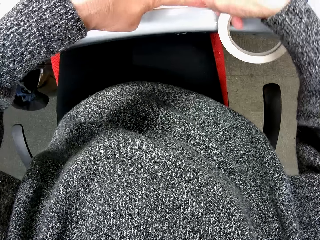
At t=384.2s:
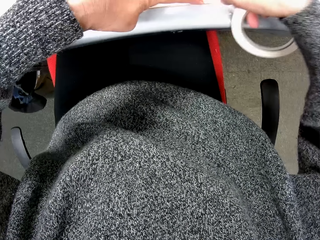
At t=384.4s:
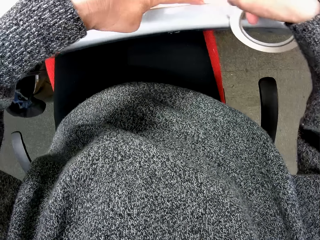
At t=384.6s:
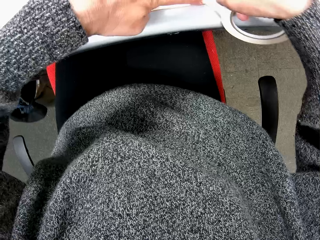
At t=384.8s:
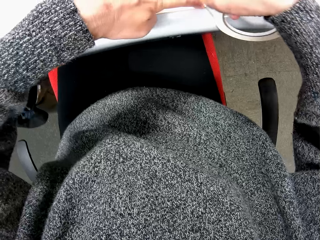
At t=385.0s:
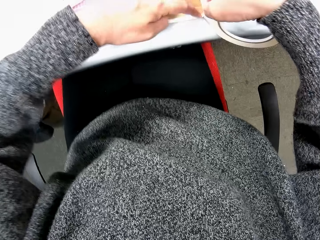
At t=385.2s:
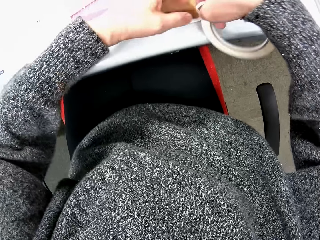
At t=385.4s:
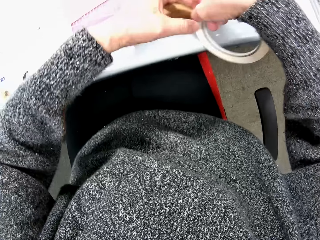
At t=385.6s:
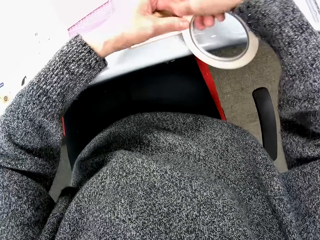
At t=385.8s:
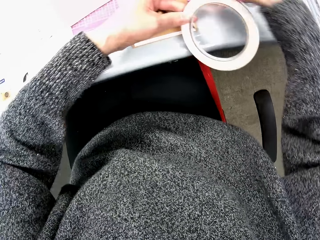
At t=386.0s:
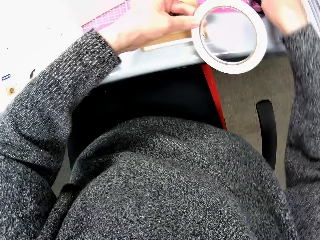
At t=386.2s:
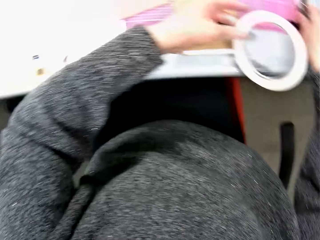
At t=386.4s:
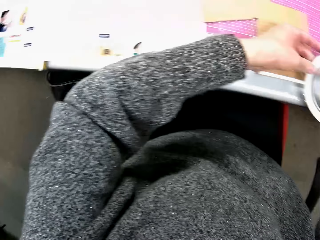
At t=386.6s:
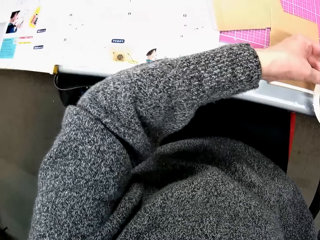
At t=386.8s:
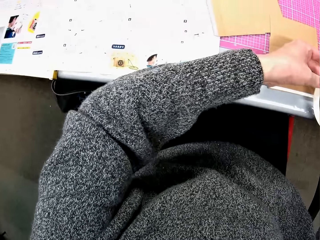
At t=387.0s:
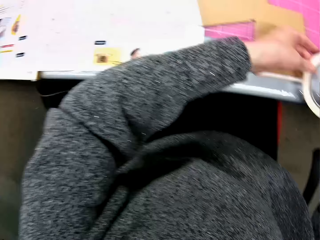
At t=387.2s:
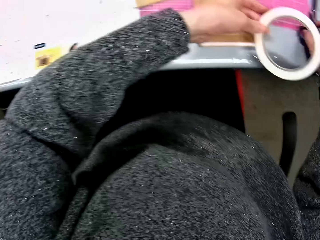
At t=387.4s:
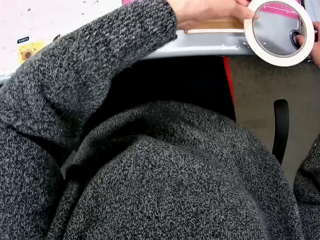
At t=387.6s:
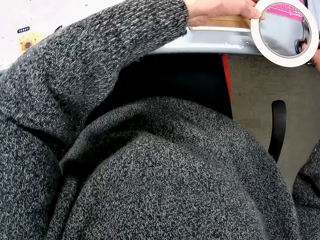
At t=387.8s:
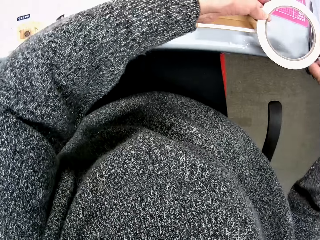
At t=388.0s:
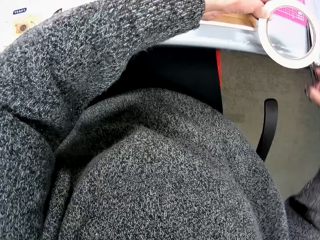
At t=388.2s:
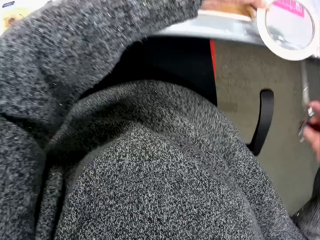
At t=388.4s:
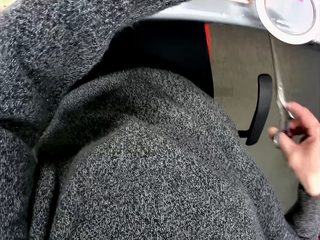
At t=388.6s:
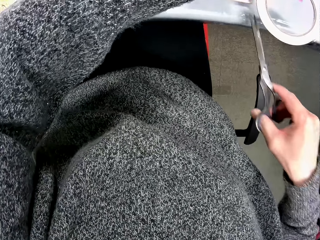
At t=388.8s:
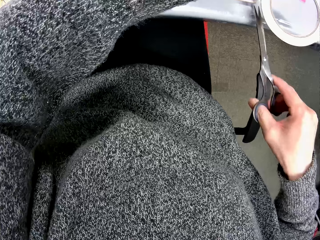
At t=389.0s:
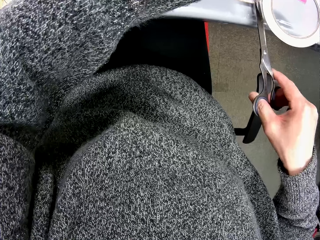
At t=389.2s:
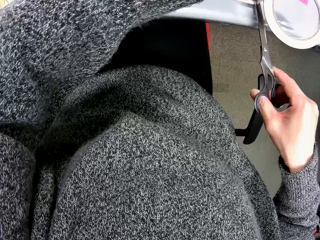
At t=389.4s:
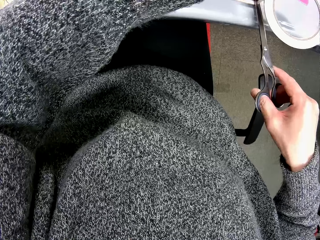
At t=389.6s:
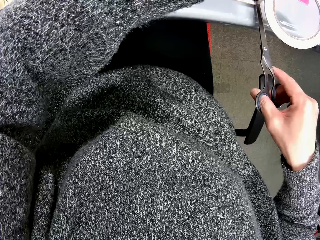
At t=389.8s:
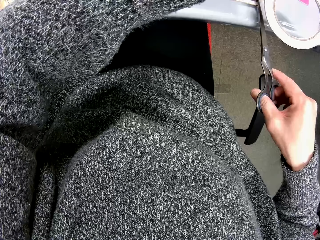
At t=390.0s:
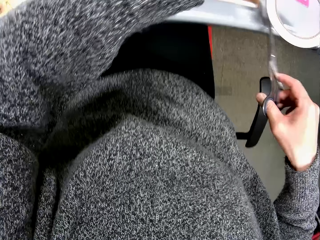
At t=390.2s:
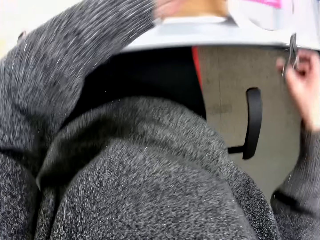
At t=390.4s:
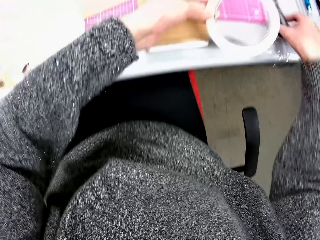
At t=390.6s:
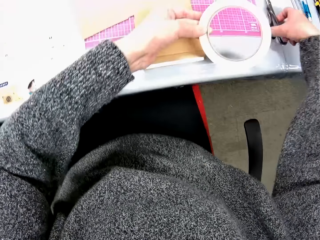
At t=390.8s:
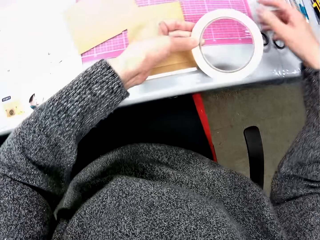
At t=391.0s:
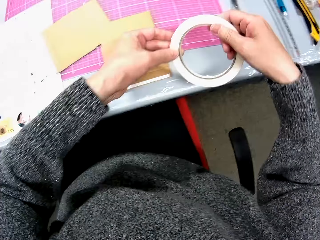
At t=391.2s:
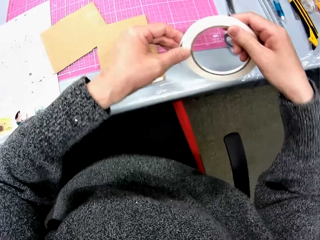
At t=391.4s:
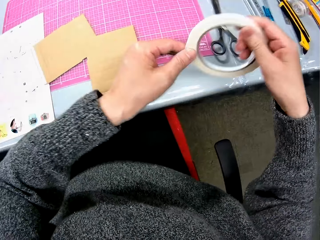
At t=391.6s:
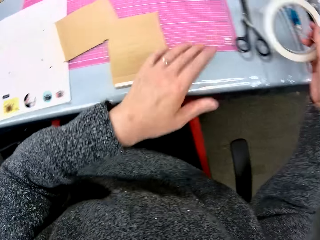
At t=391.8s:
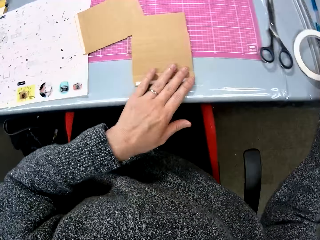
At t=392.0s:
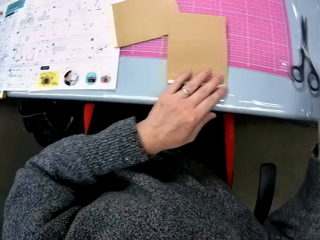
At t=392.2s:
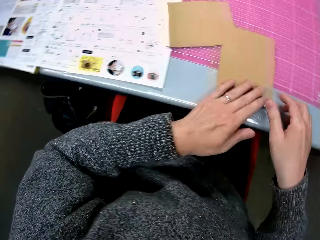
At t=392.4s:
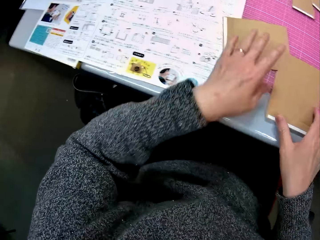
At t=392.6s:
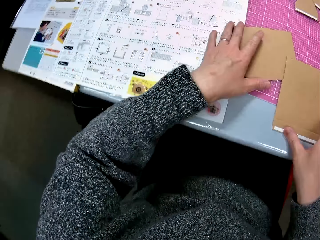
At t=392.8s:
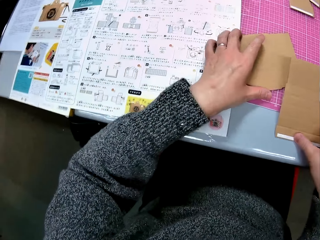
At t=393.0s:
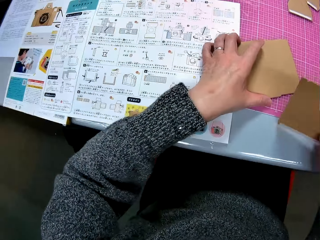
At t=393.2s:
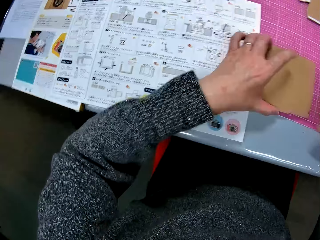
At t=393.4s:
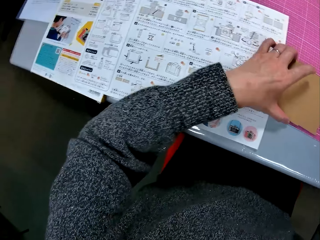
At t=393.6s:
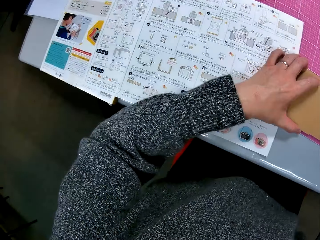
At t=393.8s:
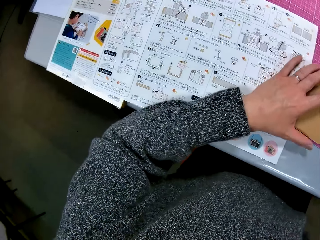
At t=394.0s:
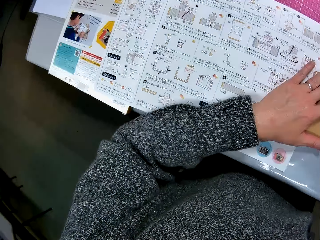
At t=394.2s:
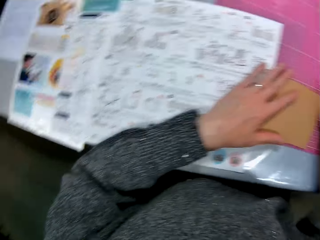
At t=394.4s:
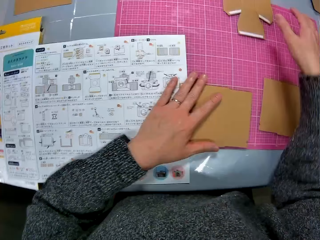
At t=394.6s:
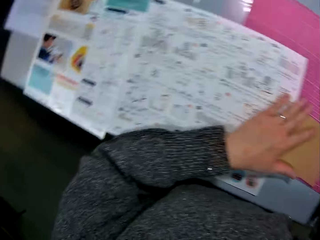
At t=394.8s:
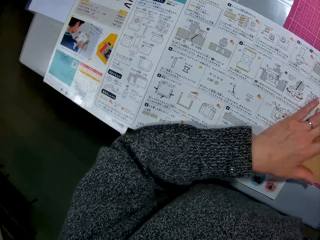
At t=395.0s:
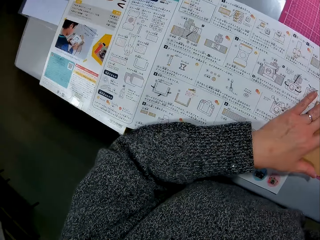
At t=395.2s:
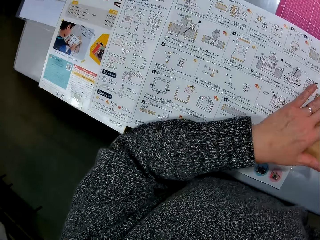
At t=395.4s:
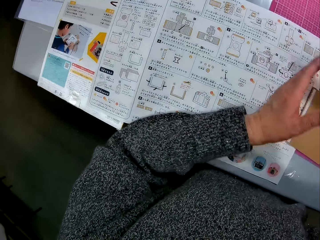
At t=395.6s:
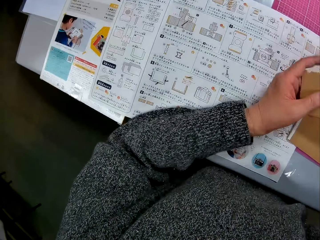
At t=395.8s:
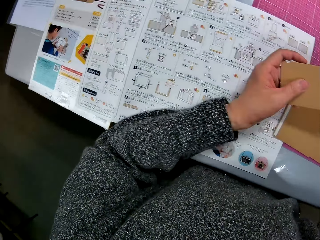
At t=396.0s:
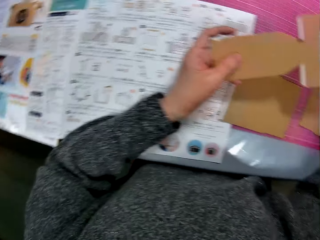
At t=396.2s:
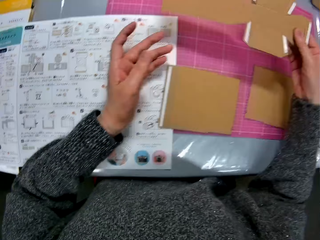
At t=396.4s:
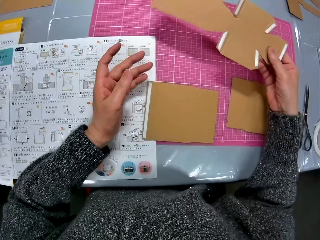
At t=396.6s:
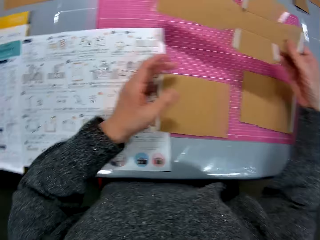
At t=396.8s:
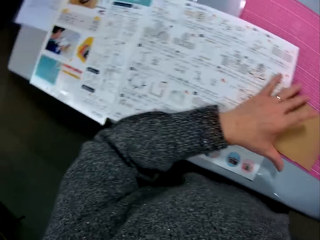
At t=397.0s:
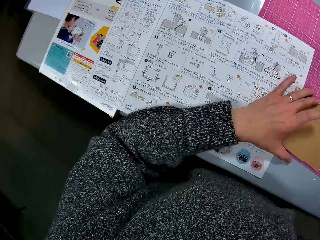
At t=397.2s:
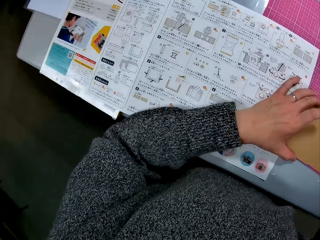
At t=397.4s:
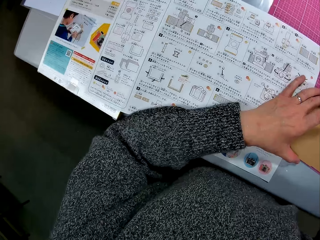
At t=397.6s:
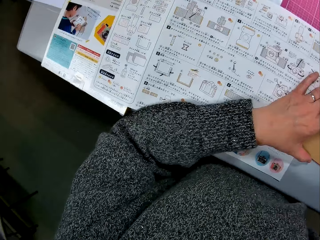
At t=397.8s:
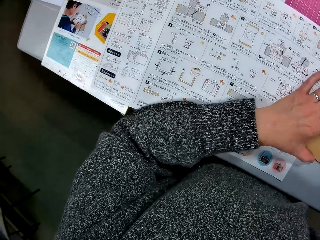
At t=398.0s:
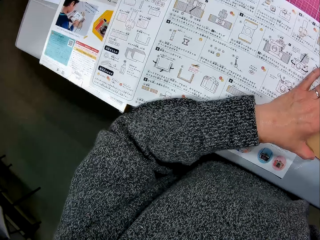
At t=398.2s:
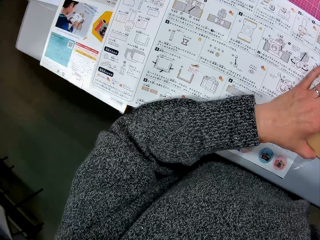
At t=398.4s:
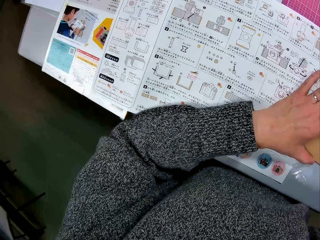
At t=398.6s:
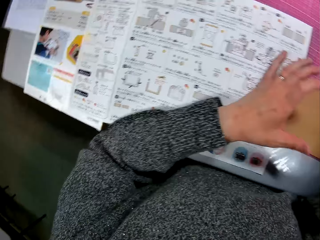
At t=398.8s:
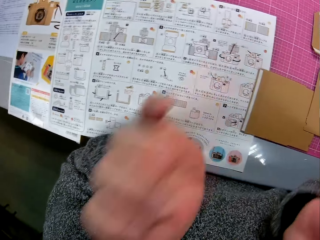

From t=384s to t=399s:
The camera wearer picks up the scissors from the table with her right hand. She cuts the sellotape with the scissors in her right hand. She drops the scissors on the table. She drops the sellotape on the table with her right hand. She picks up the cardboard box craft. She adjusts the cardboard papers on the table with her two hands. She looks at the paper on the table. She passes a cardboard paper on the table from her right hand to her left hand. She removes her left hand from the cardboard. She looks at the book again.

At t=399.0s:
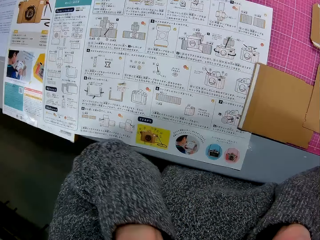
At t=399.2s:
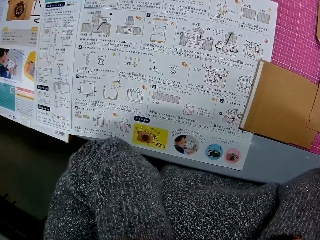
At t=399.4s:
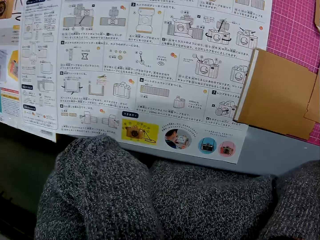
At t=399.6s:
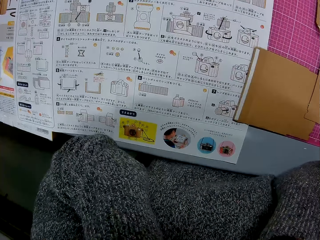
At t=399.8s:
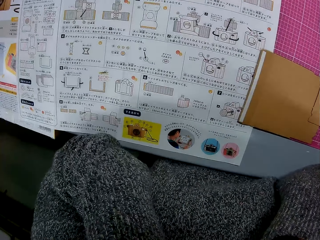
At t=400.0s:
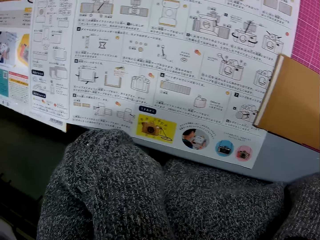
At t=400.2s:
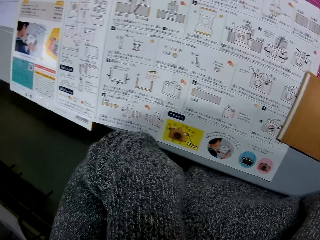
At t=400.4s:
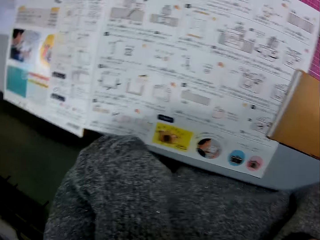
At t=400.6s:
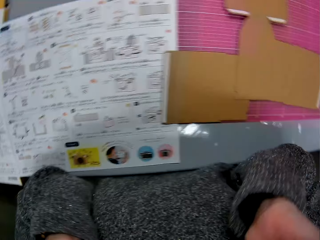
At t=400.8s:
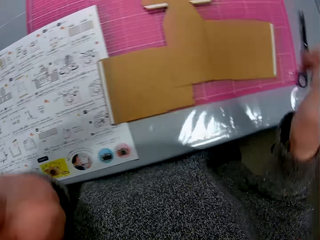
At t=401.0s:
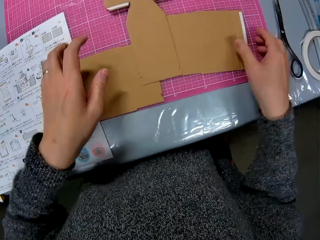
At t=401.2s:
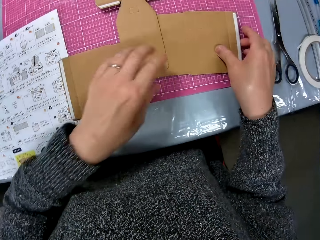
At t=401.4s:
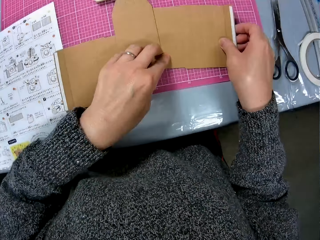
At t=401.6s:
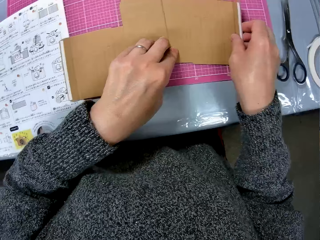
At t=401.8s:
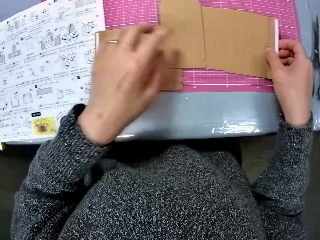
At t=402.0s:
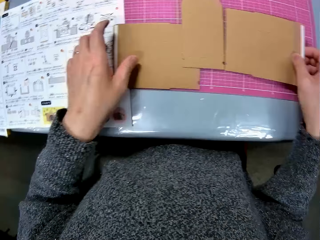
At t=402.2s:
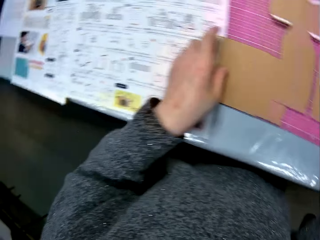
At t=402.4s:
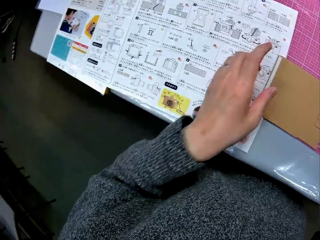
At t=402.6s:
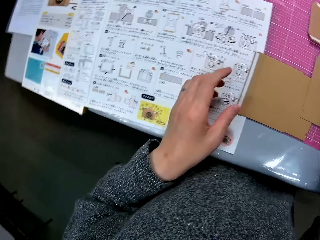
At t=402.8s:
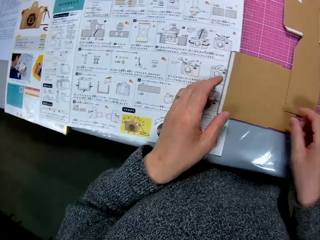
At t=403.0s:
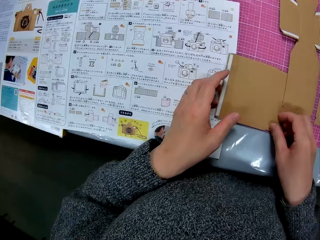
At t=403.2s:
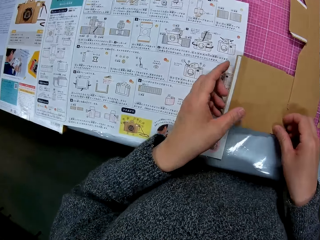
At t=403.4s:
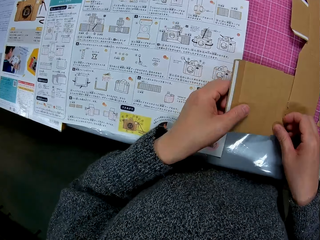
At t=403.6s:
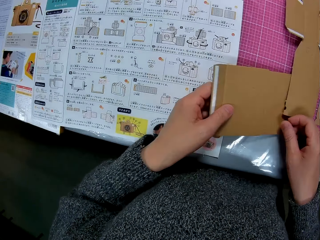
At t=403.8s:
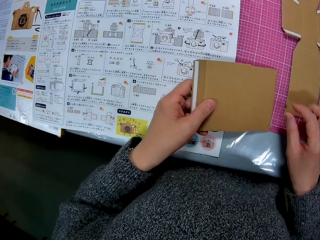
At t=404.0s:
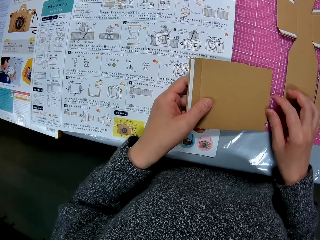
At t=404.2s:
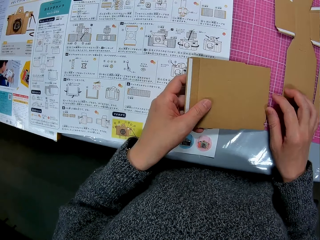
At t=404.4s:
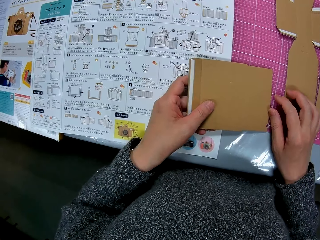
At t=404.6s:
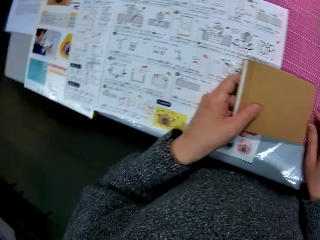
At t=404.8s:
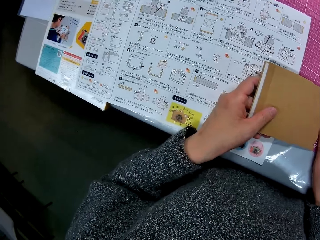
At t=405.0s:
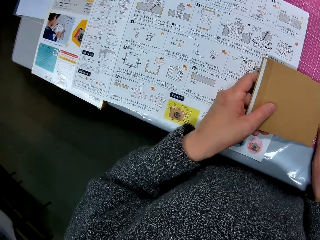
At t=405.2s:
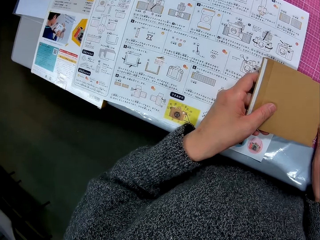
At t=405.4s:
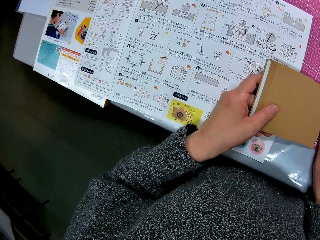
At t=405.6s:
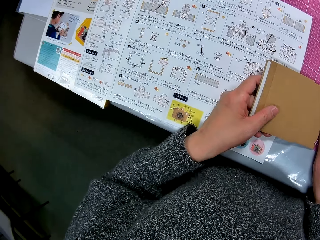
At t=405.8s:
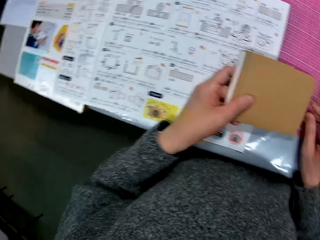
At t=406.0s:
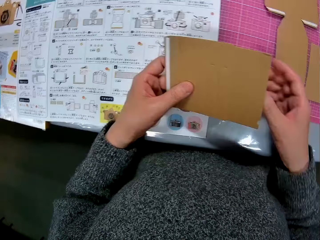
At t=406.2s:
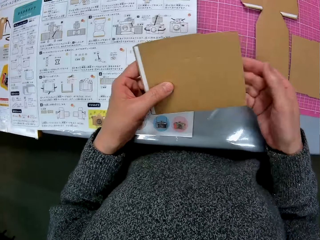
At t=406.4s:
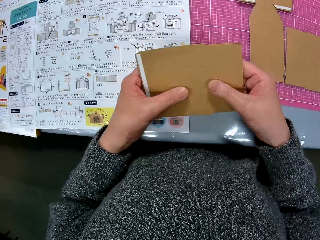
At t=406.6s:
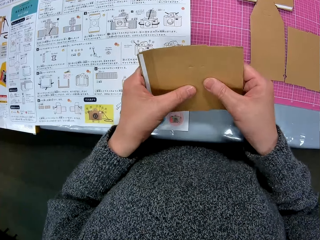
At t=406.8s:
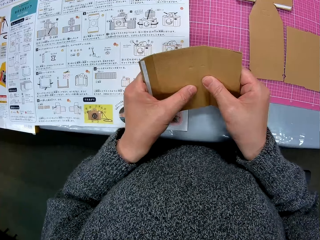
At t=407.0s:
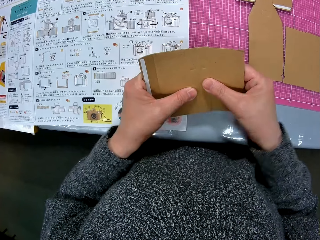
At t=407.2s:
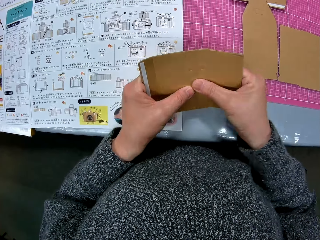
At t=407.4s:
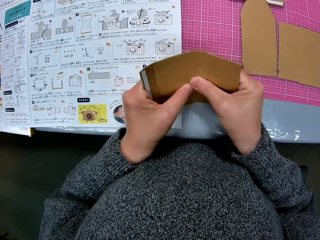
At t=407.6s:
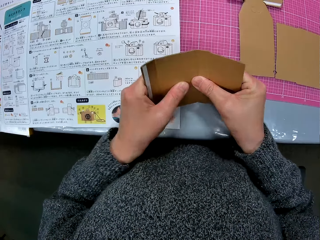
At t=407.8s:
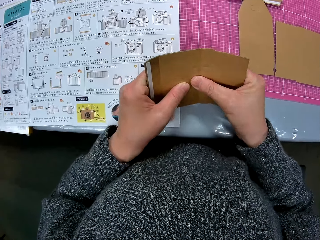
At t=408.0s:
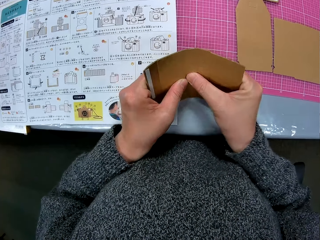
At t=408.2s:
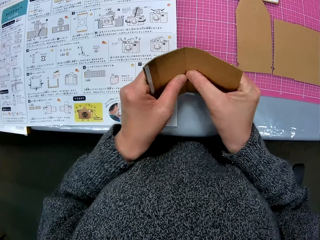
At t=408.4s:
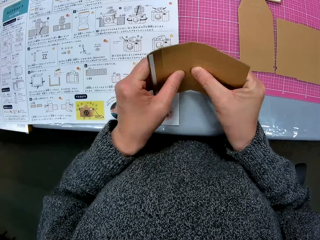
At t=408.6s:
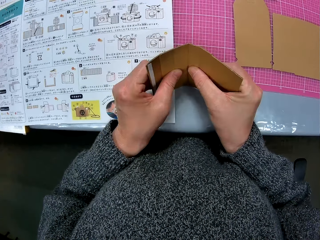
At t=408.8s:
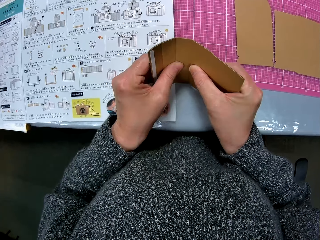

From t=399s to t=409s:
The camera wearer places her left hand under her chin. She bends the edge of the cardboard on the table. She picks up the cardboard from the table with her left hand. She looks at the paper on the table. She bends the cardboard paper with her two hands.
